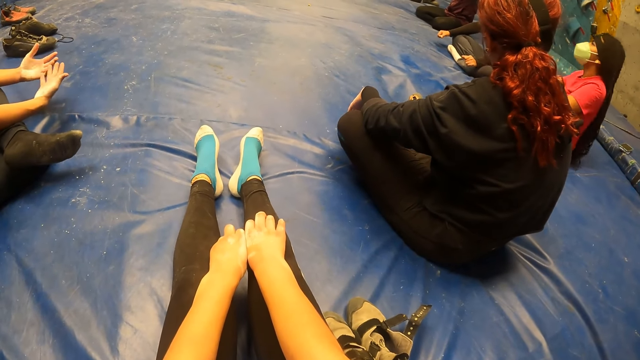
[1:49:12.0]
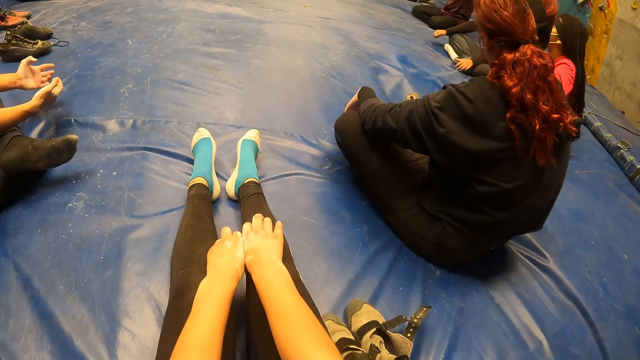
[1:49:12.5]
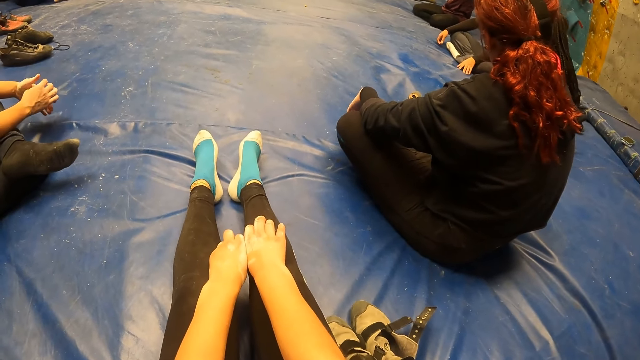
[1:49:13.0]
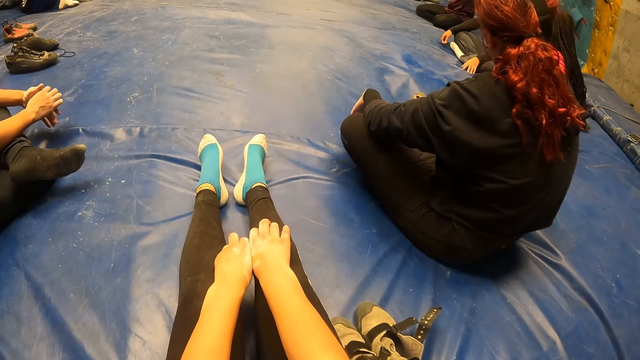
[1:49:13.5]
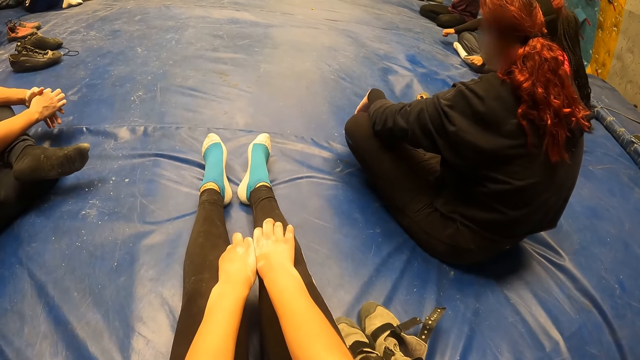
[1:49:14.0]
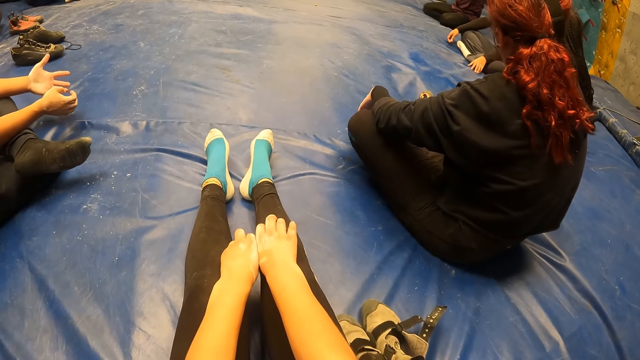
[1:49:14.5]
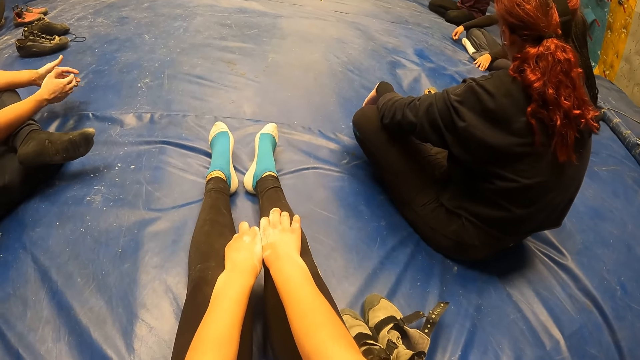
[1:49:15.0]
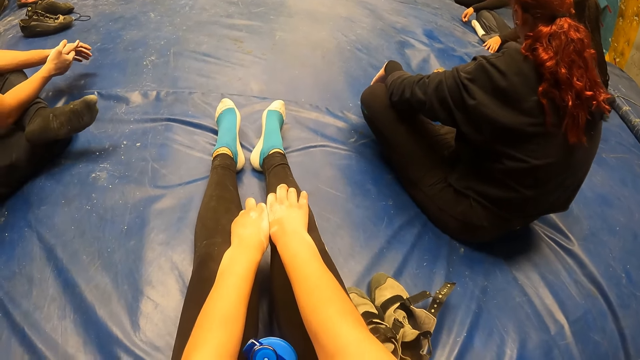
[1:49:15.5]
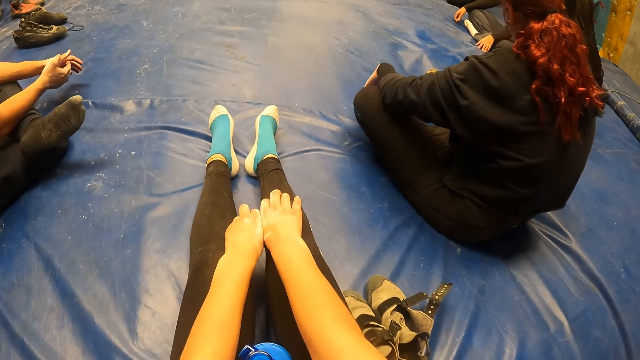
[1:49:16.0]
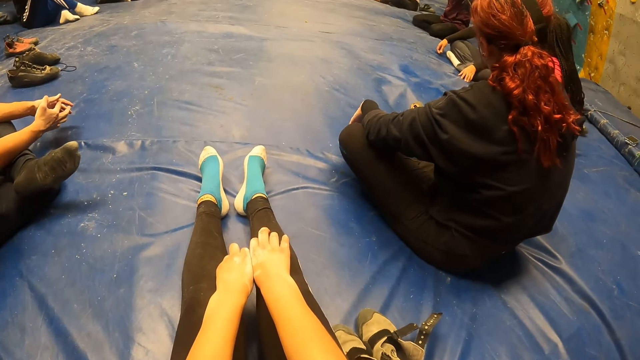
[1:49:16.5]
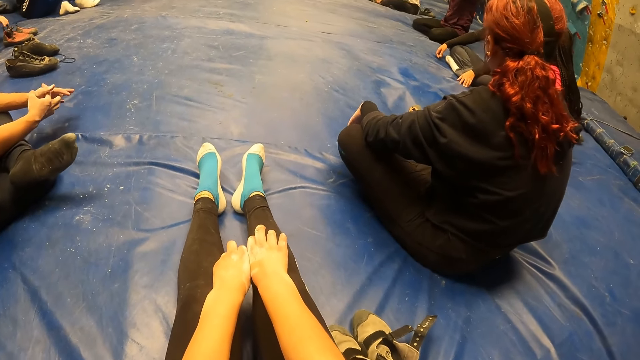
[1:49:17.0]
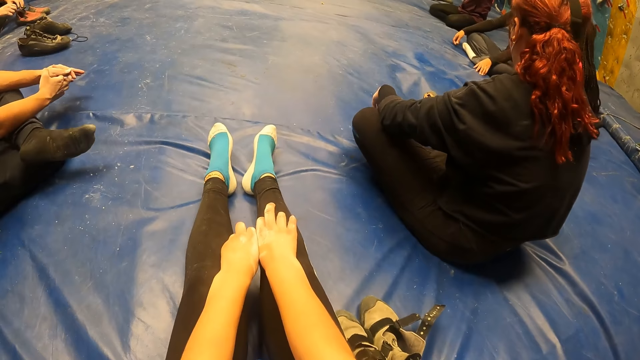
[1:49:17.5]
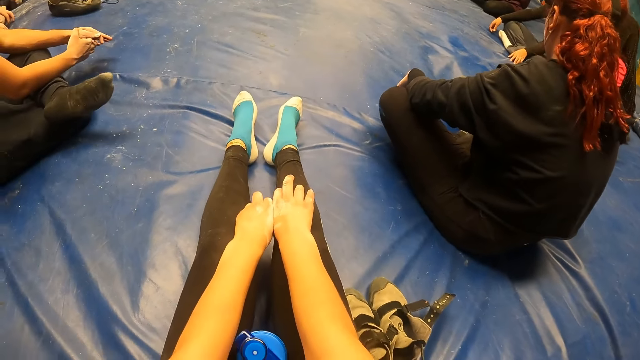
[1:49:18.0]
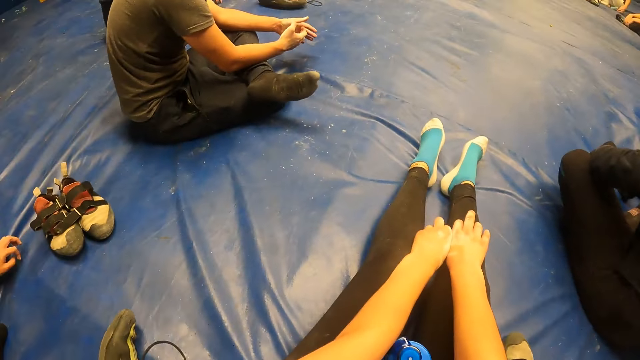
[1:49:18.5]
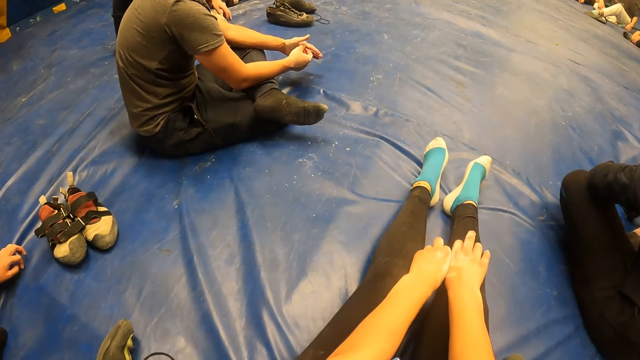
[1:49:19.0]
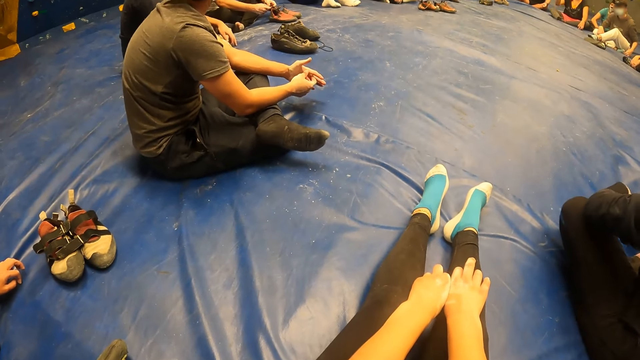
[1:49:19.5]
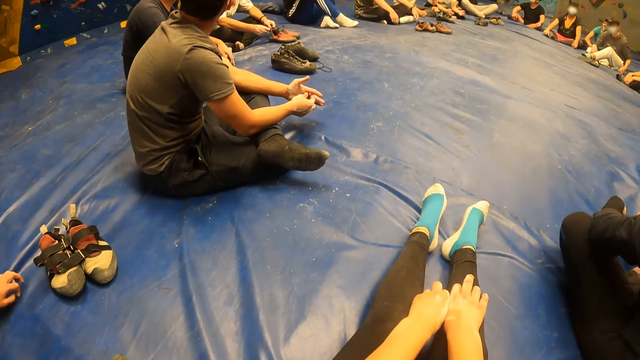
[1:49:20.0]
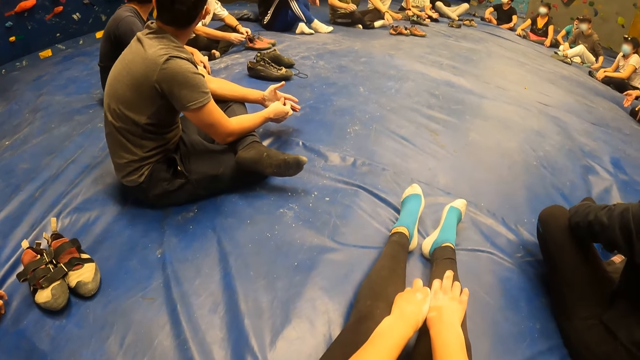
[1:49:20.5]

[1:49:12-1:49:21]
The camera wearer stares around.

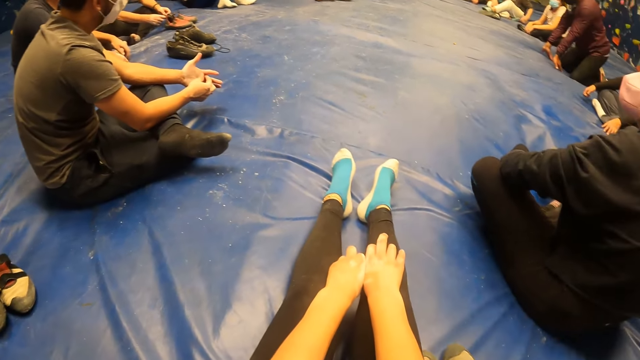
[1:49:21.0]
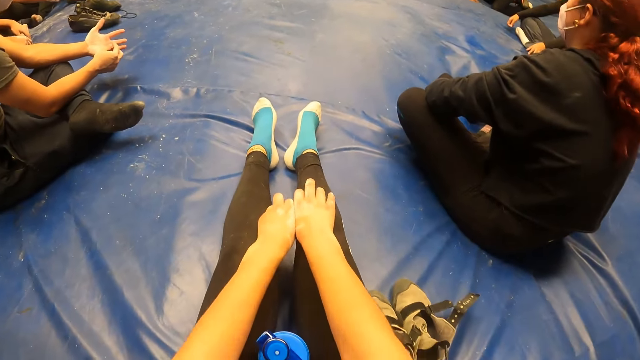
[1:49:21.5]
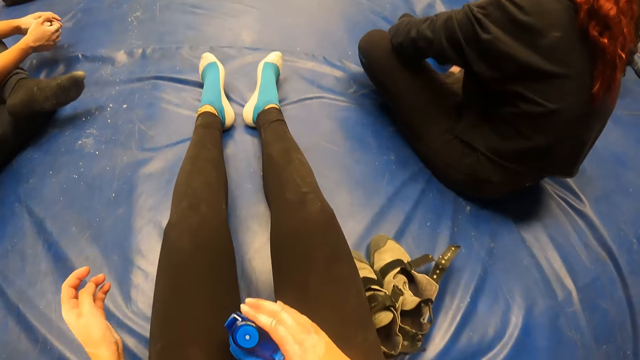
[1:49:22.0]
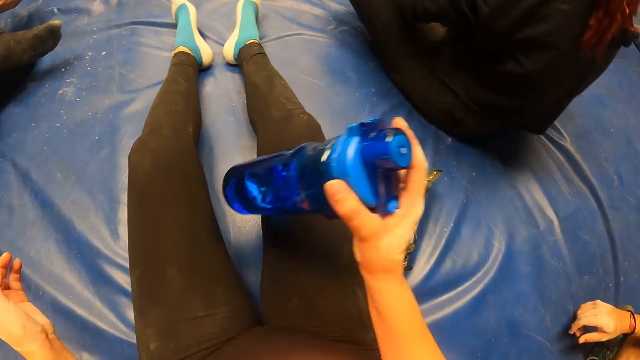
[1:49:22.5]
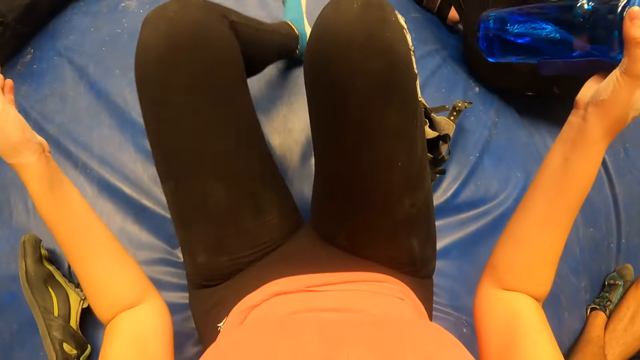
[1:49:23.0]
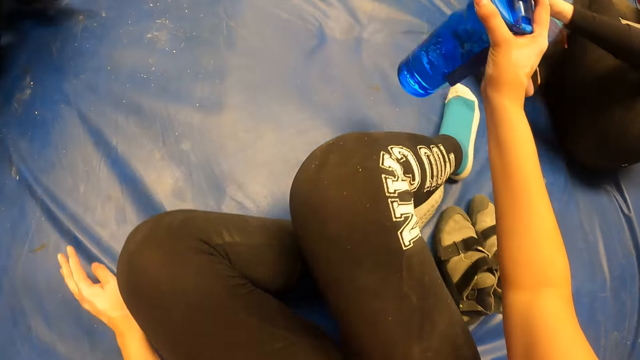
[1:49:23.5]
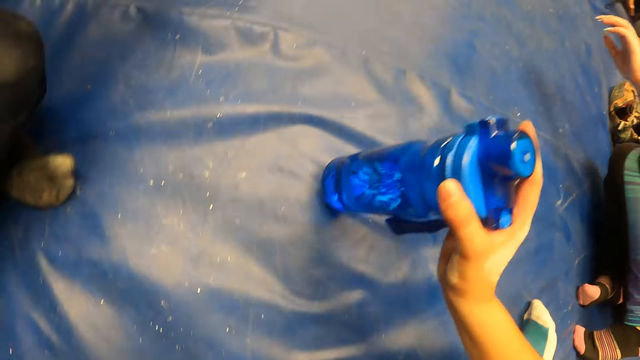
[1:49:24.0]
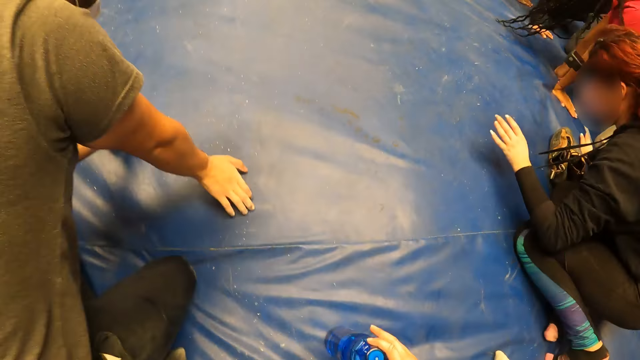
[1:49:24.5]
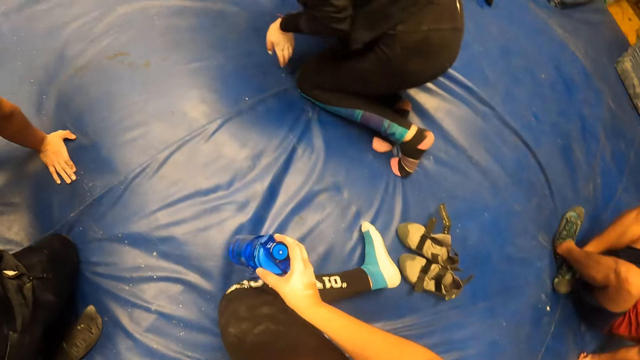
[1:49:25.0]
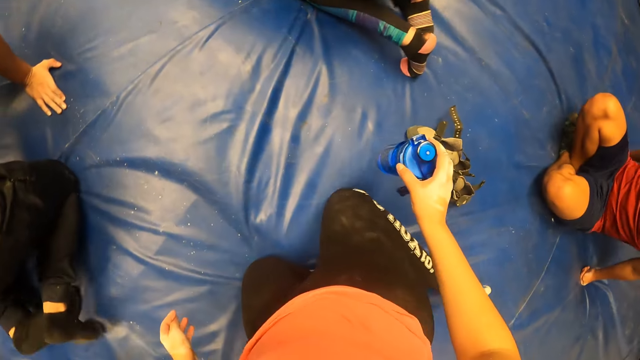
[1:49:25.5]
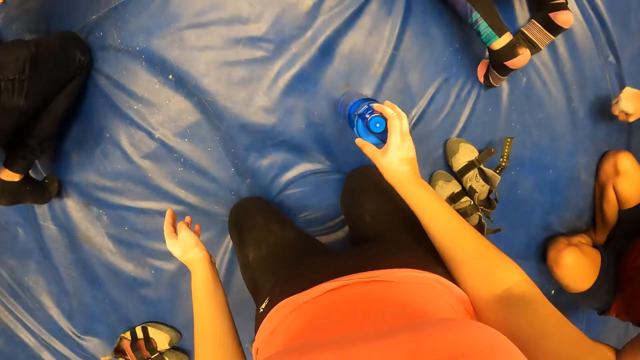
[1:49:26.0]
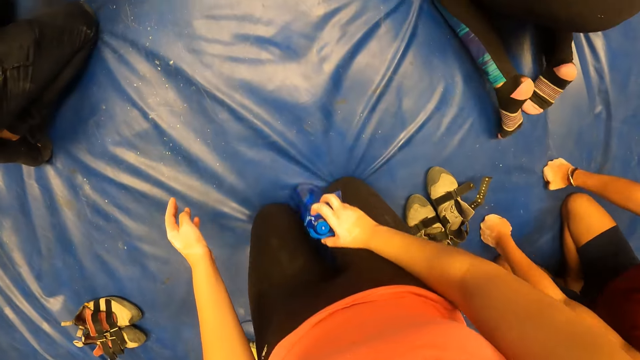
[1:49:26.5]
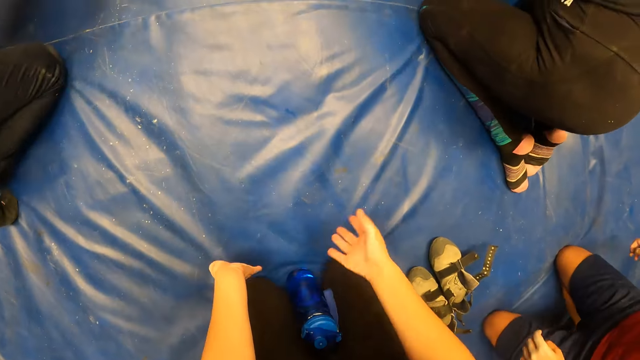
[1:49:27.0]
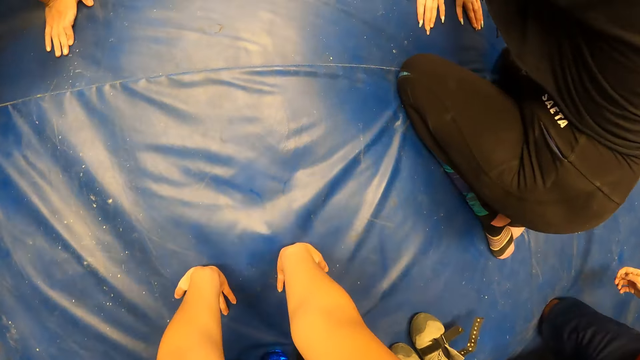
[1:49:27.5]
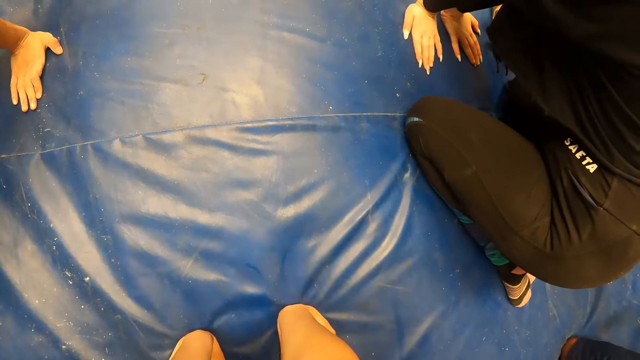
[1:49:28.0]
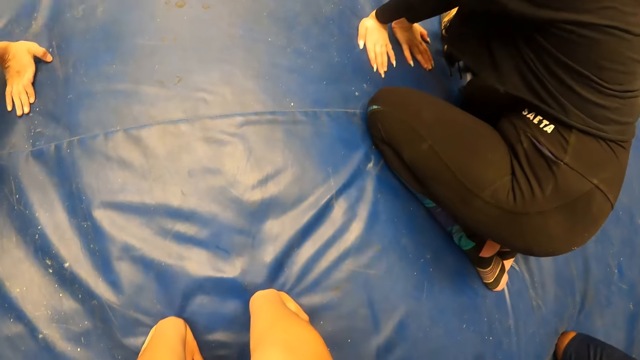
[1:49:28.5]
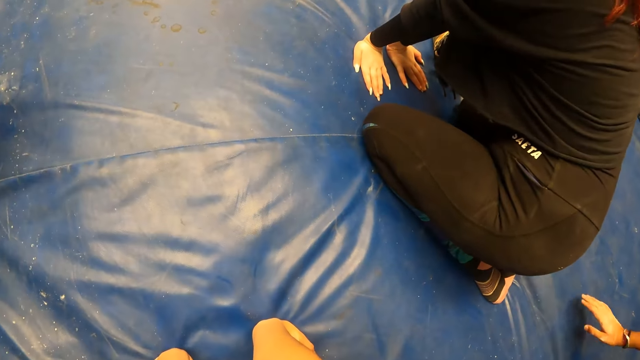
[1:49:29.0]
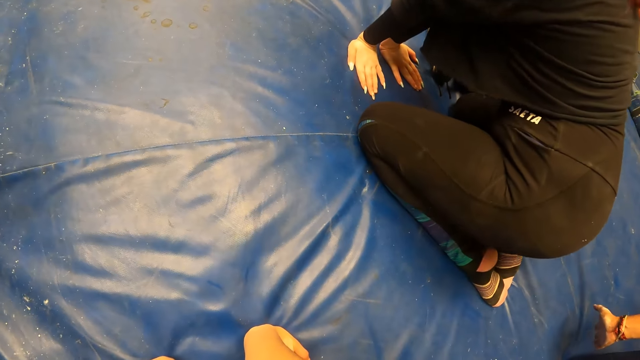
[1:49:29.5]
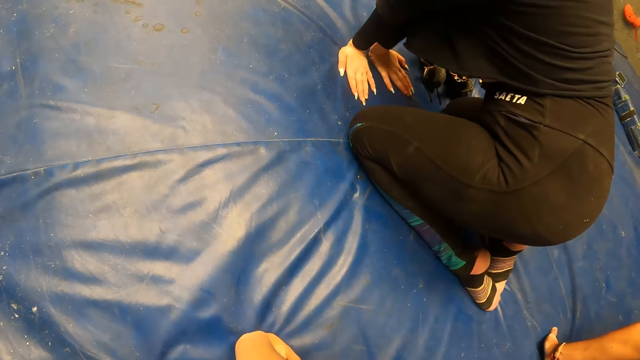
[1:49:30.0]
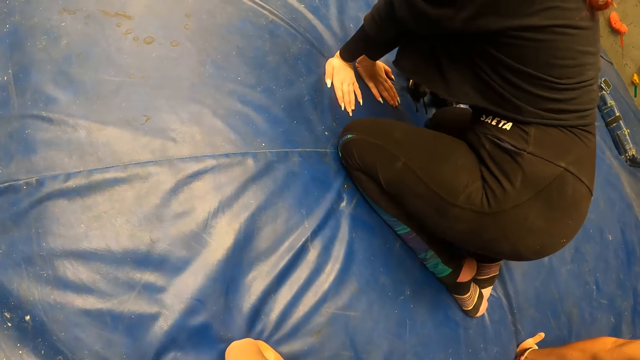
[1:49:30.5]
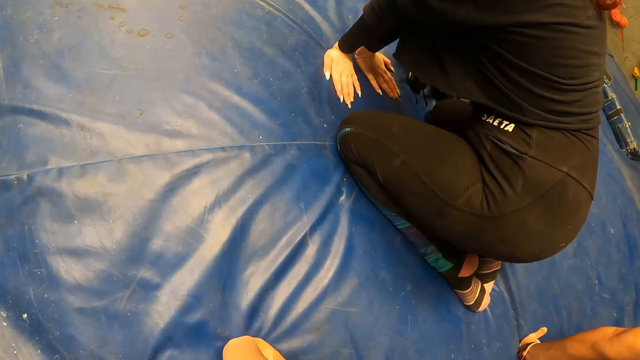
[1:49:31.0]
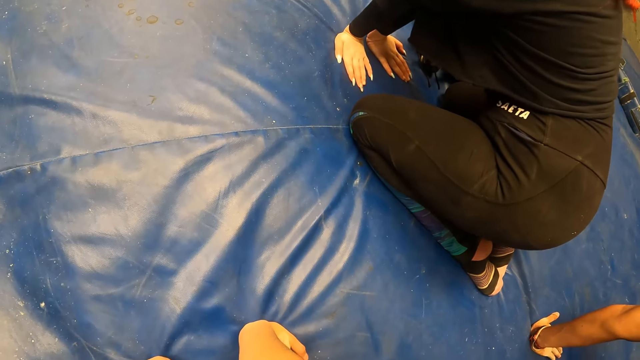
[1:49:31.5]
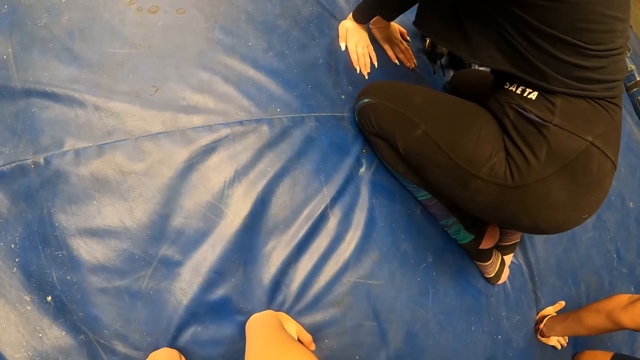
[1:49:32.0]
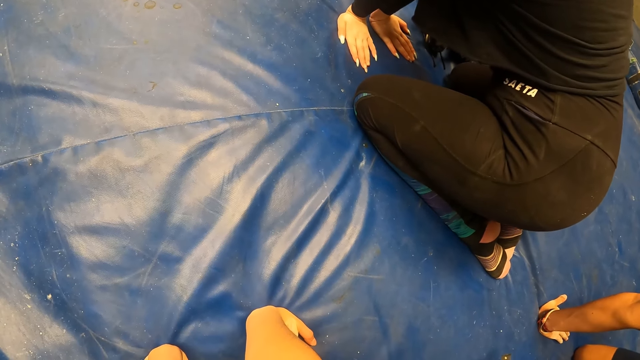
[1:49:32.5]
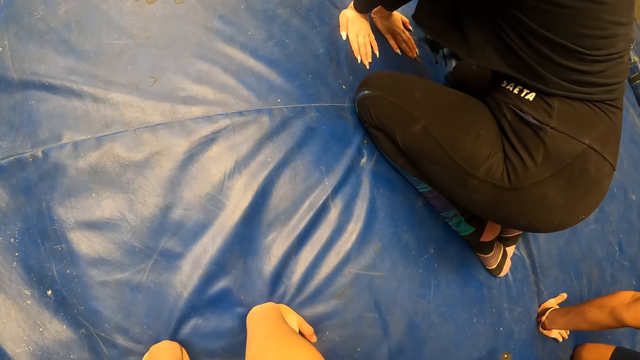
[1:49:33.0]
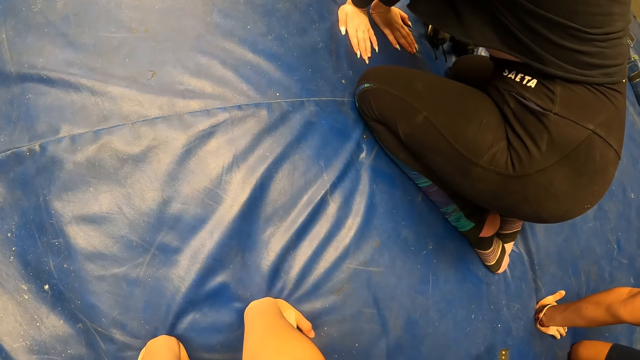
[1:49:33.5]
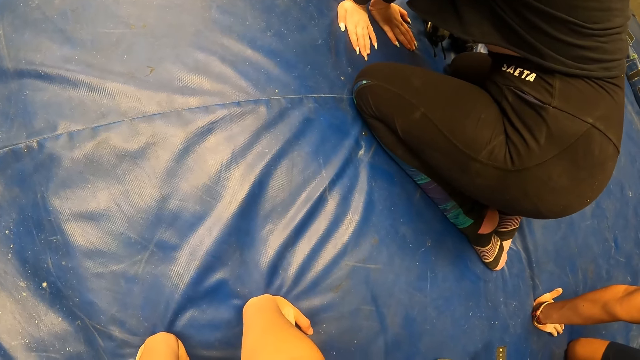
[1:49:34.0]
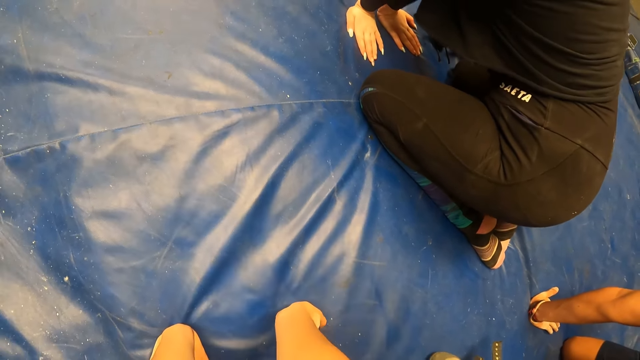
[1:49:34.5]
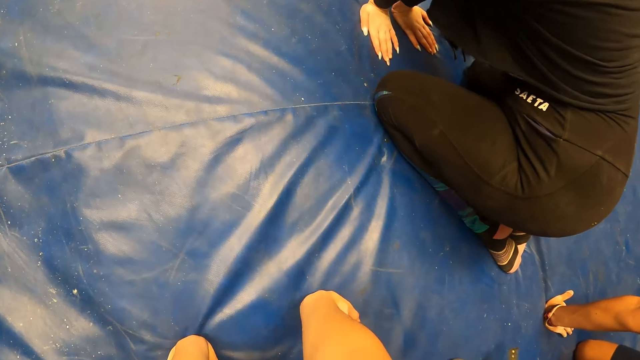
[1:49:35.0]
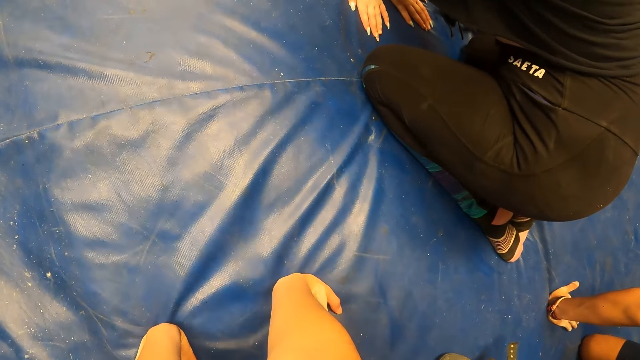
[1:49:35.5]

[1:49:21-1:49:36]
The camera wearer picks a water bottle from the floor with her right hand. She folds the legs and kneels on the floor with both knees. The woman kneels on the floor with both knees. The camera wearer places the water bottle down. The man kneels on the floor with both knees. The camera wearer lifts the water bottle, places the water bottle down and places both hands on the floor. She holds the bouncing castle with both hands. She stares down.
